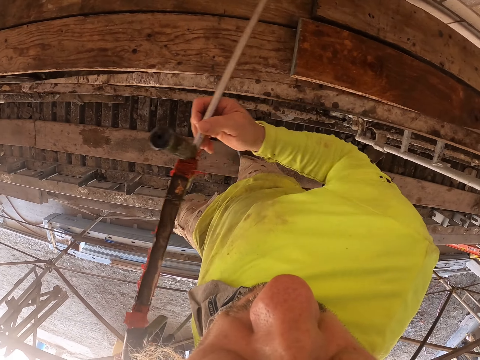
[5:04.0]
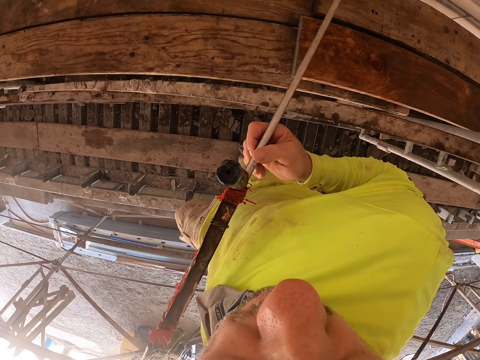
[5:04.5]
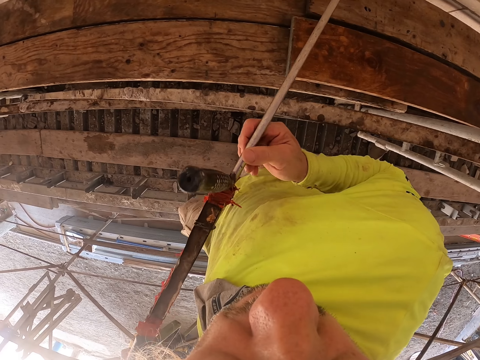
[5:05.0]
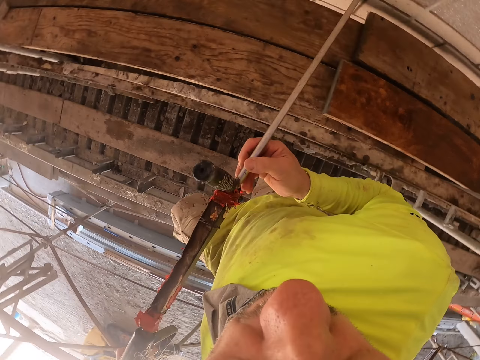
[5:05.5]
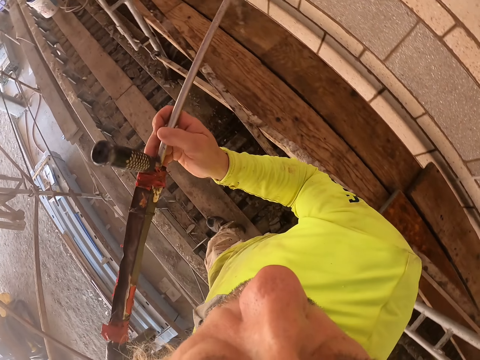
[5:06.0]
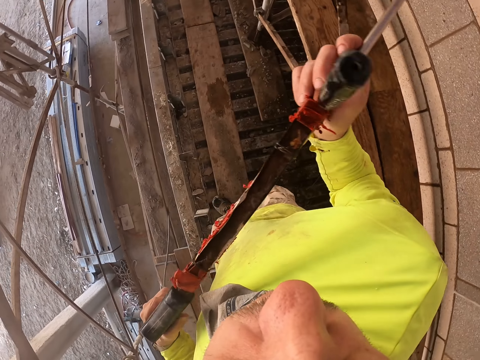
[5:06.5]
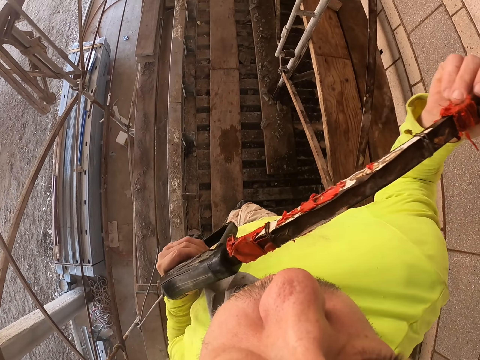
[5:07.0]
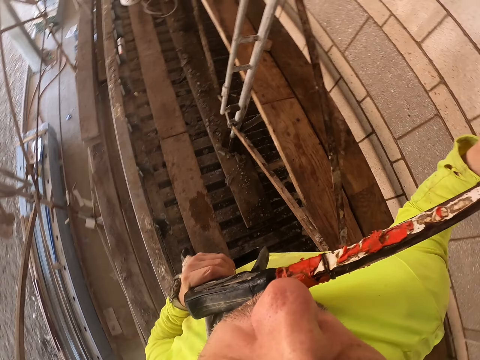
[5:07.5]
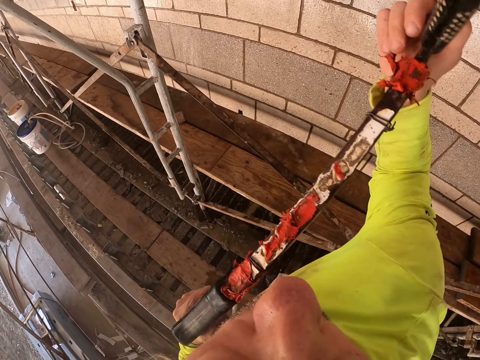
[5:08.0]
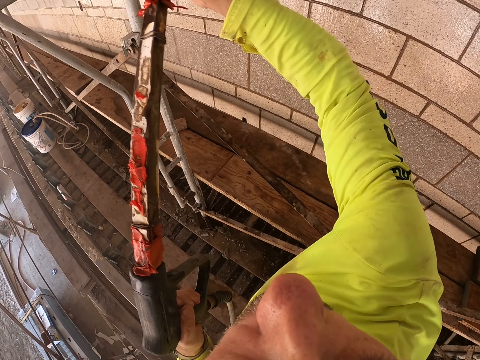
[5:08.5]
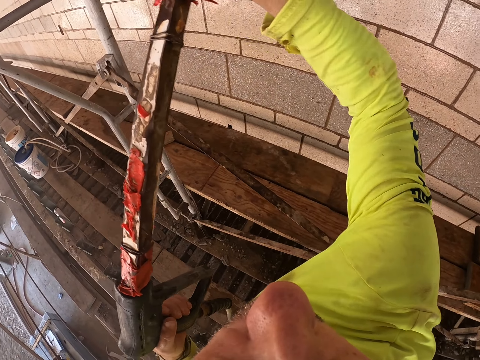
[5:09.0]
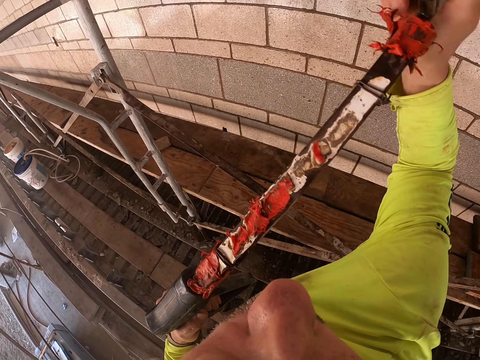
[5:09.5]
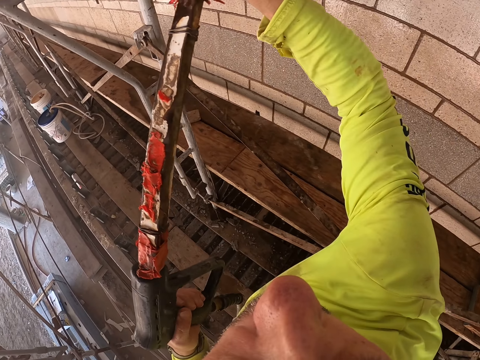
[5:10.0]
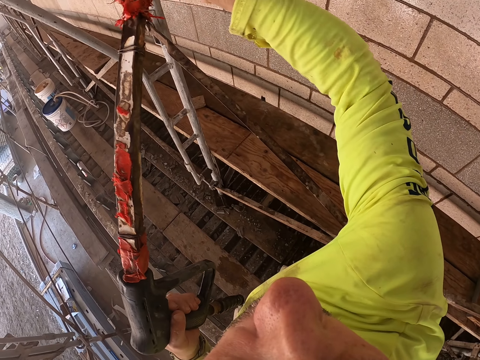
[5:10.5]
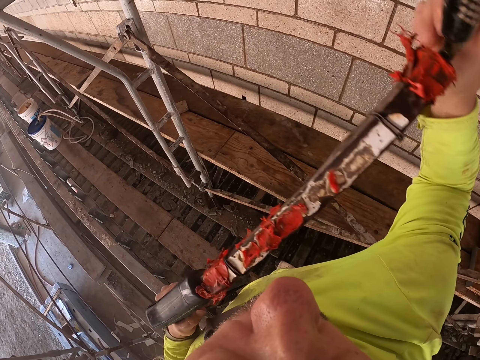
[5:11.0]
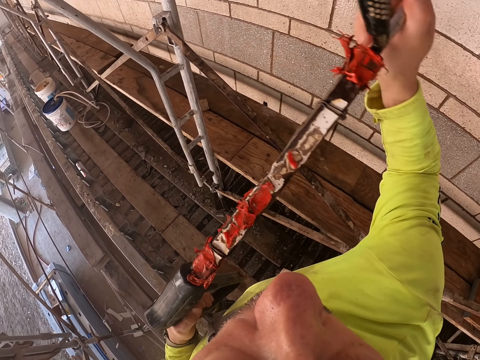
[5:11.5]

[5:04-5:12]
The camera wearer sprays the wall and walks.

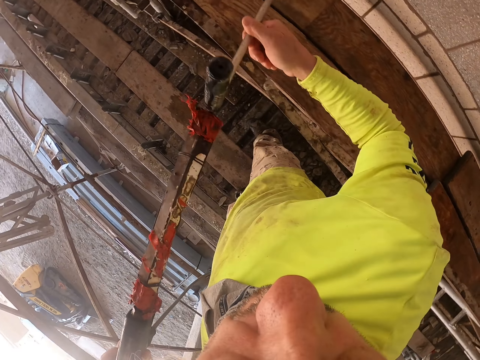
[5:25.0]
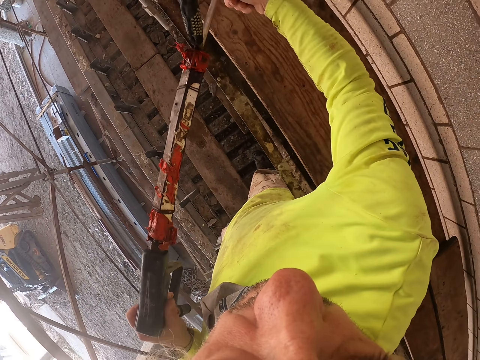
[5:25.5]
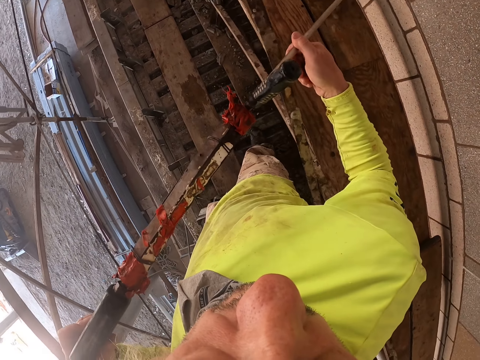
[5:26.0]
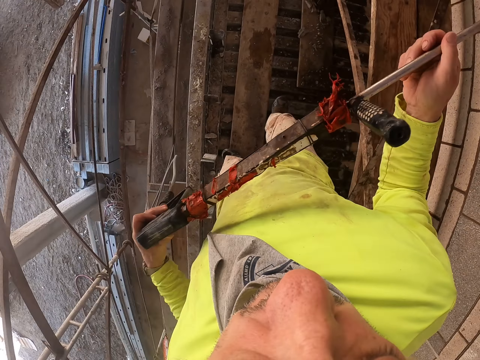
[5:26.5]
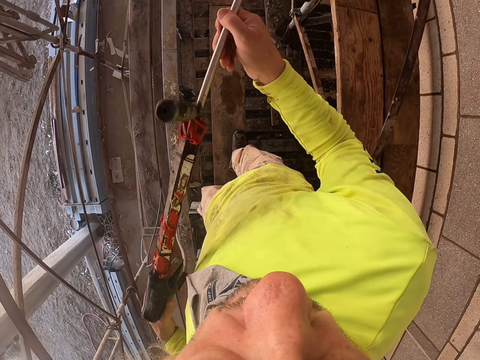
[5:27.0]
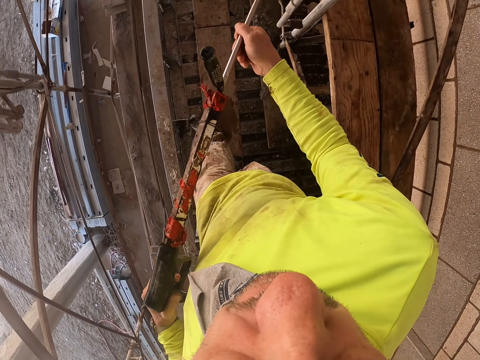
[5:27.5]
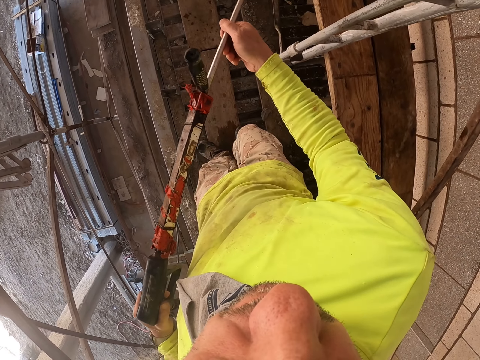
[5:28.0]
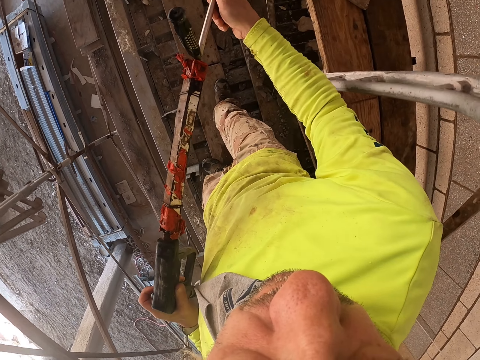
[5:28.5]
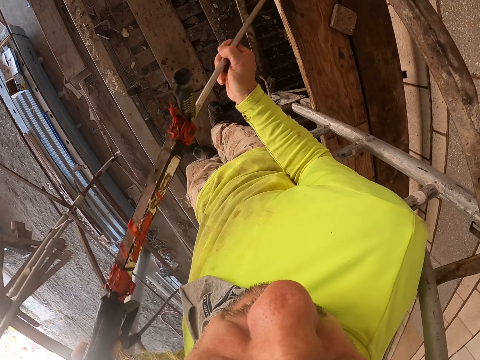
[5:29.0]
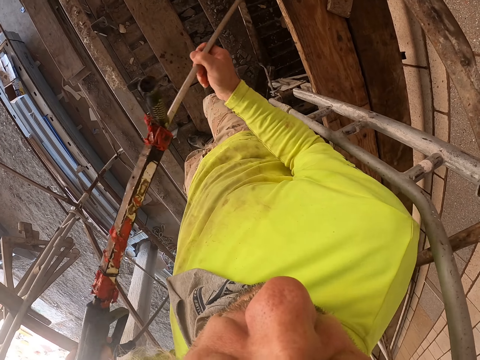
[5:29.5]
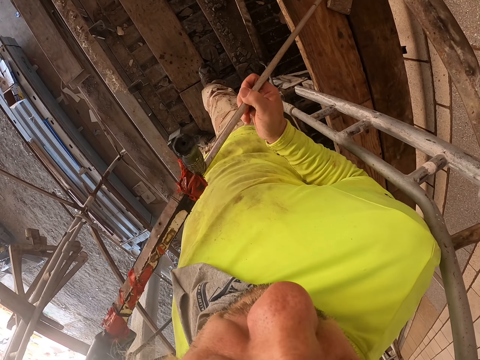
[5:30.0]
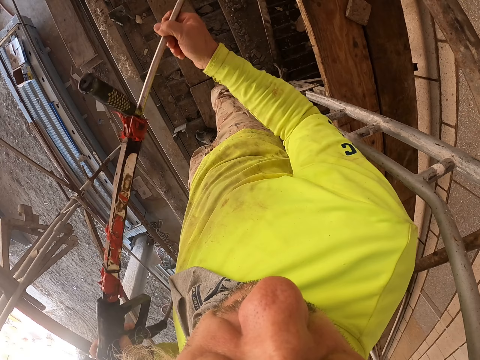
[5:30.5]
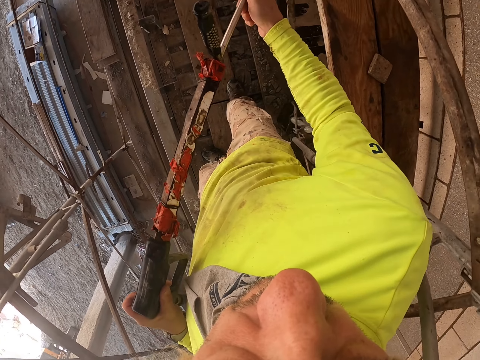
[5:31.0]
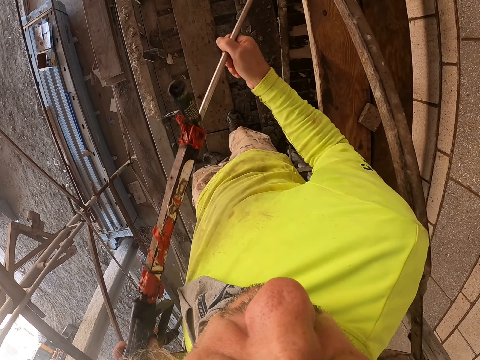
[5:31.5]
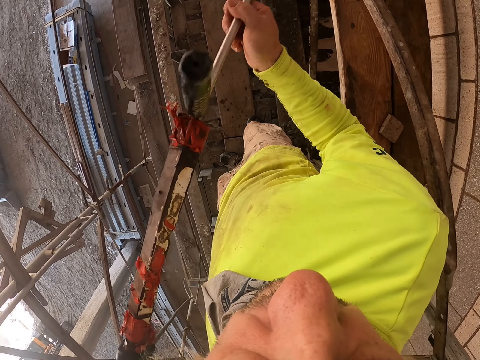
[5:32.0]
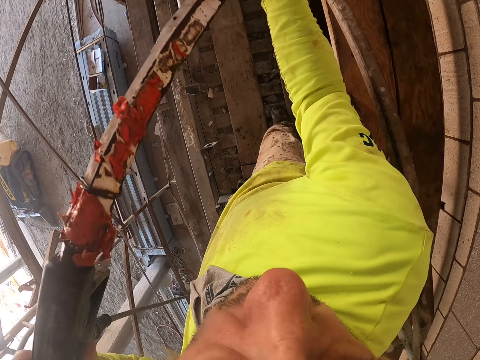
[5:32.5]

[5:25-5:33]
The camera wearer sprays the wall and walks.

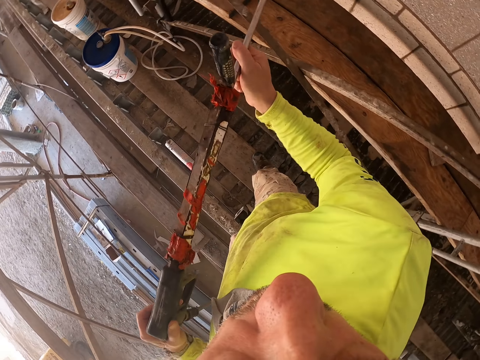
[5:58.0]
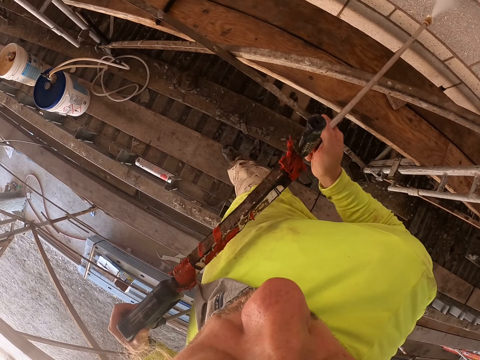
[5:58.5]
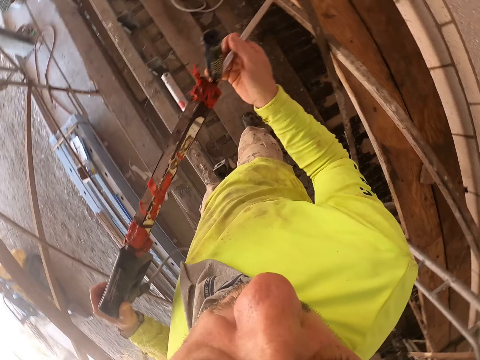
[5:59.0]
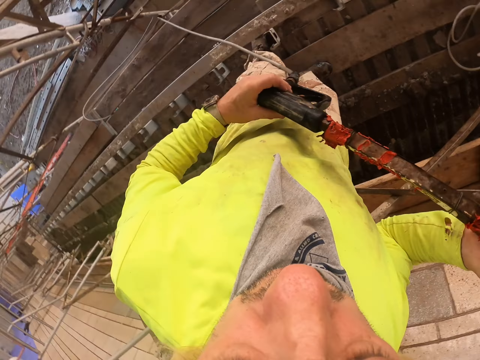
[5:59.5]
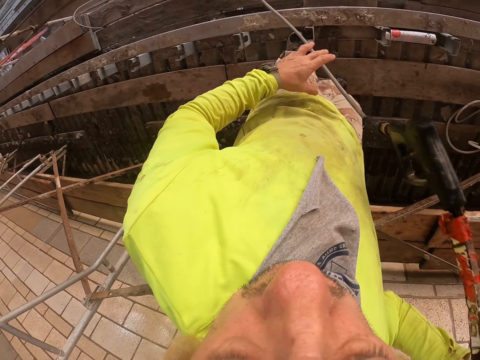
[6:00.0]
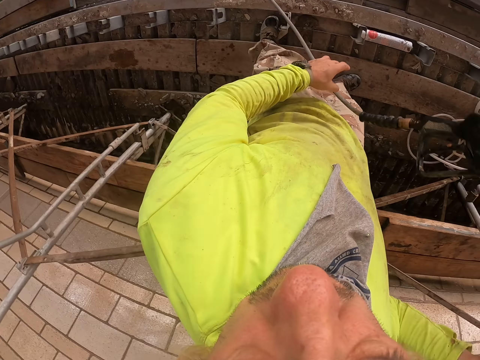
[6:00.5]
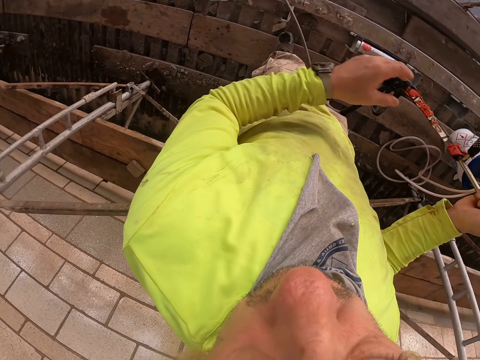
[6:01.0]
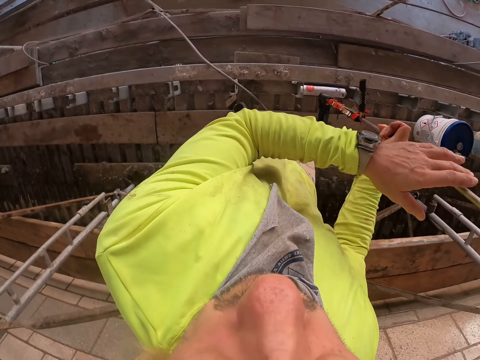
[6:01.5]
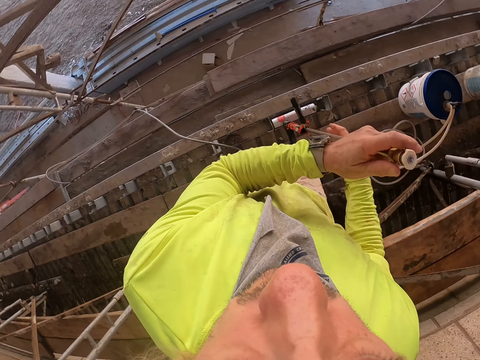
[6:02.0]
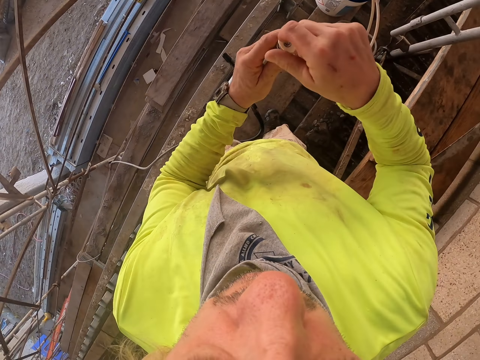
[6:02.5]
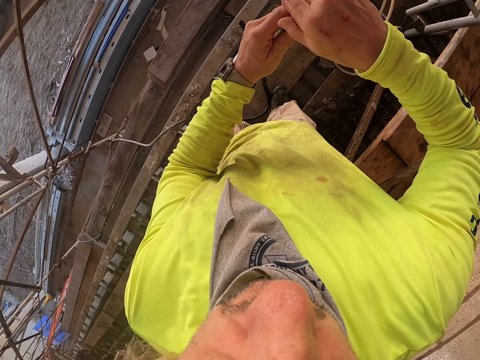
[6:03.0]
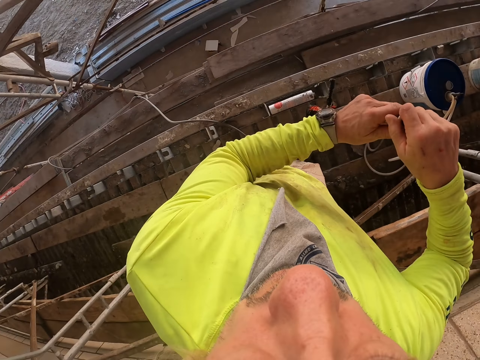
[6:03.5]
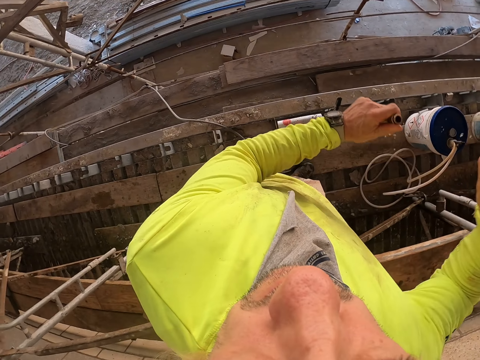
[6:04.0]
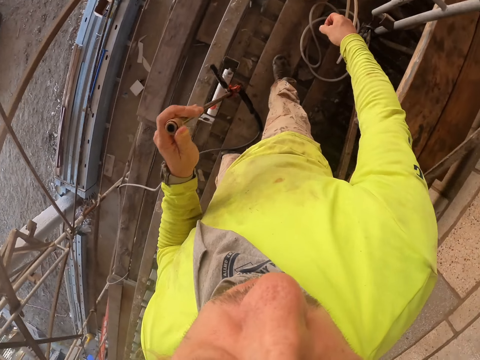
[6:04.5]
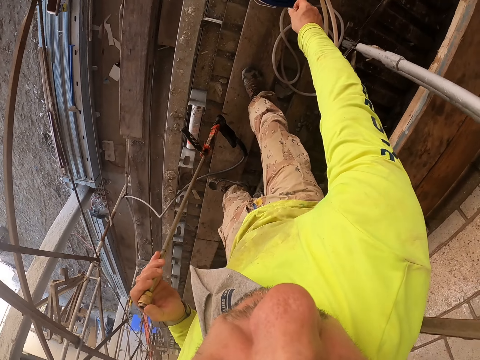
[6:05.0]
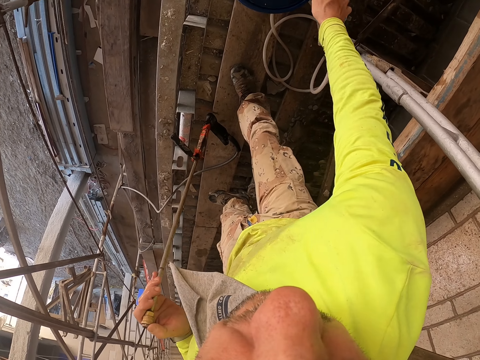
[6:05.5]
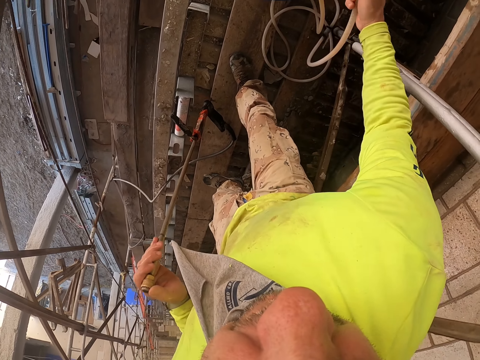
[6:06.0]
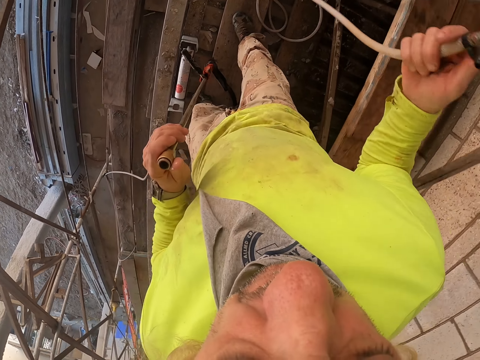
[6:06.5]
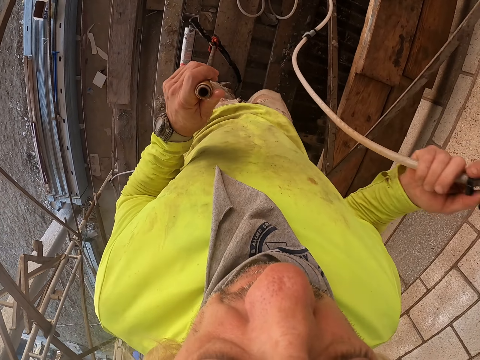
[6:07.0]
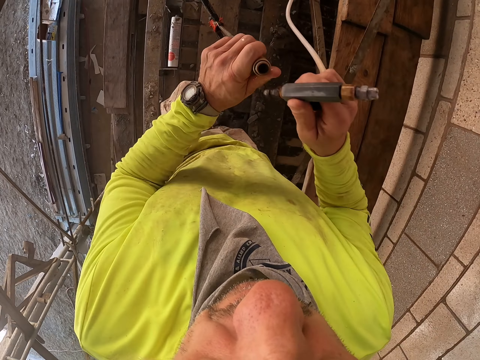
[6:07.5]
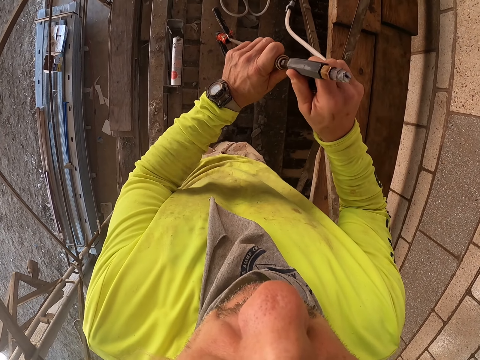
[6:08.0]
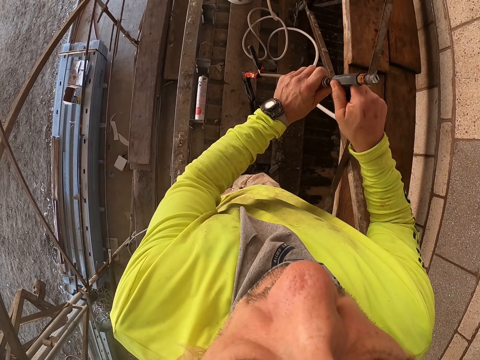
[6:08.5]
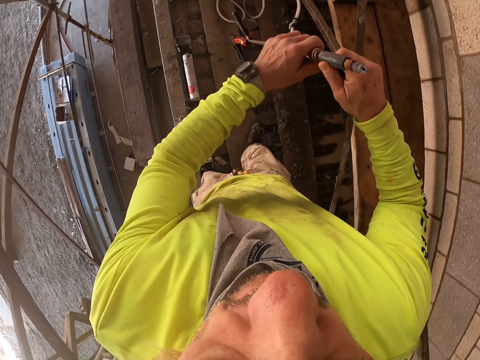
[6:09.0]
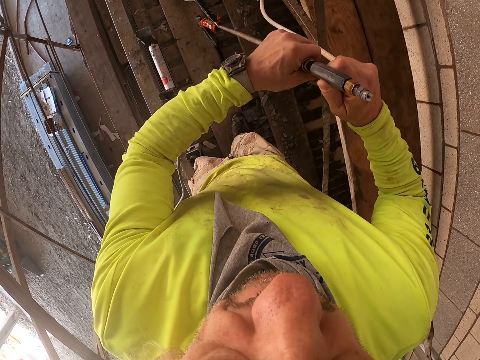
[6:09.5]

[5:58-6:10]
The camera wearer looks around. He stops spraying. He removes his left hand from the spray gun. He holds the spray gun with both hands. He removes the spray nozzle from the spray gun. He puts the nozzle on the pressure bucket with his right hand. He picks up another nozzle with his right hand. He connects the spray gun with the nozzle using both hands.
